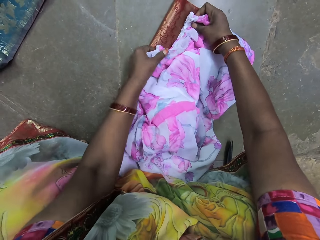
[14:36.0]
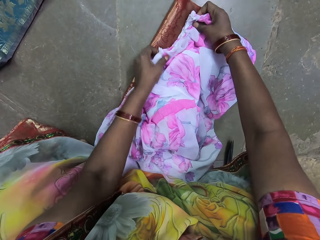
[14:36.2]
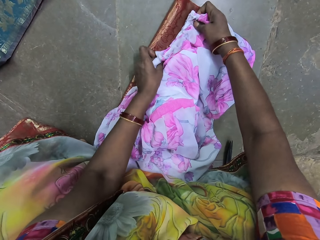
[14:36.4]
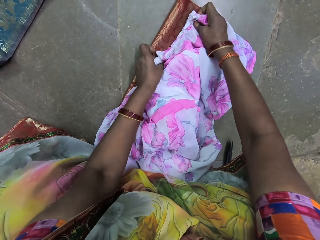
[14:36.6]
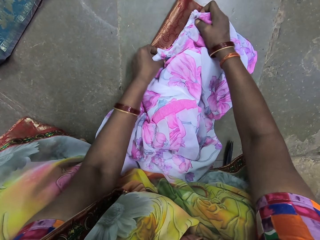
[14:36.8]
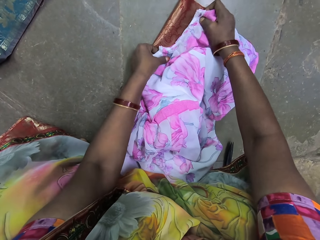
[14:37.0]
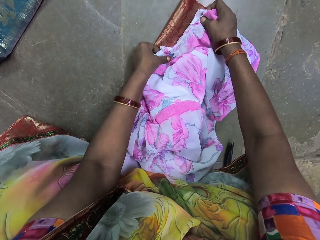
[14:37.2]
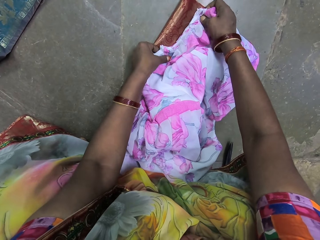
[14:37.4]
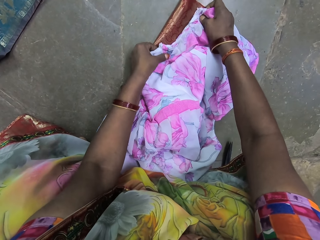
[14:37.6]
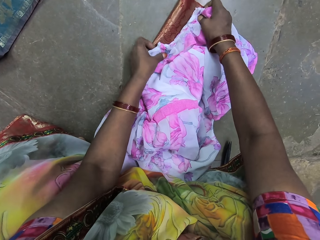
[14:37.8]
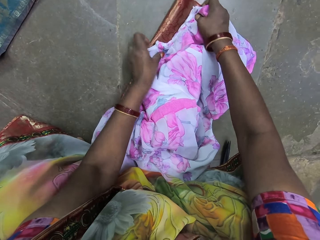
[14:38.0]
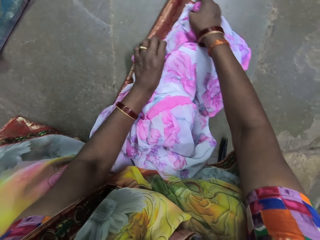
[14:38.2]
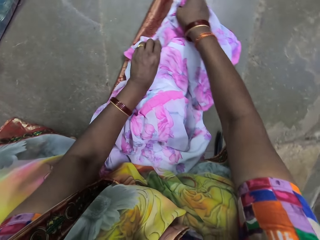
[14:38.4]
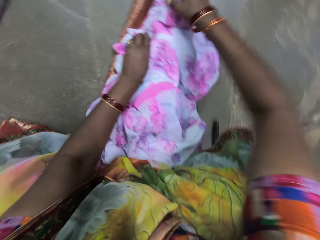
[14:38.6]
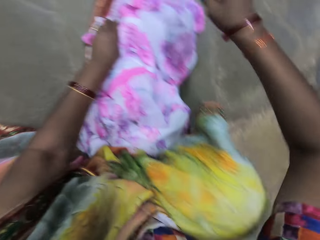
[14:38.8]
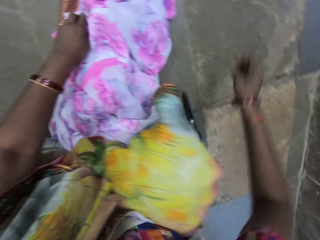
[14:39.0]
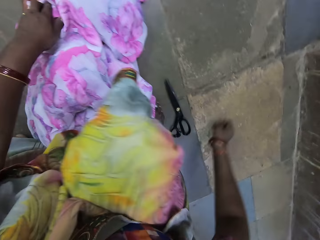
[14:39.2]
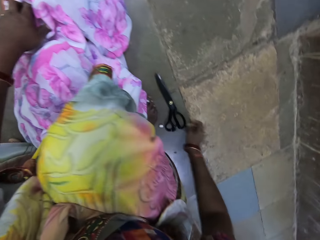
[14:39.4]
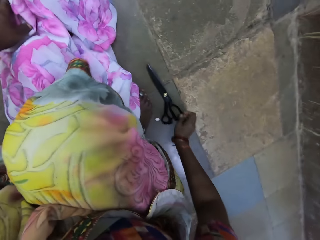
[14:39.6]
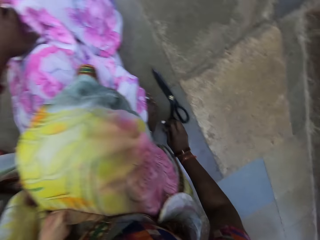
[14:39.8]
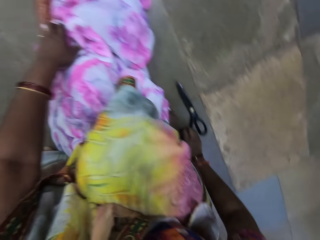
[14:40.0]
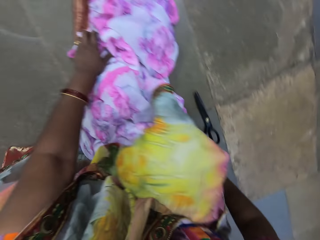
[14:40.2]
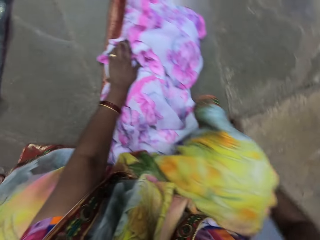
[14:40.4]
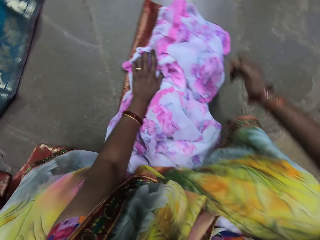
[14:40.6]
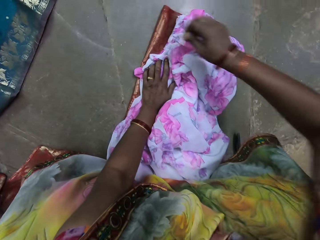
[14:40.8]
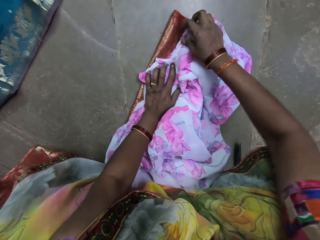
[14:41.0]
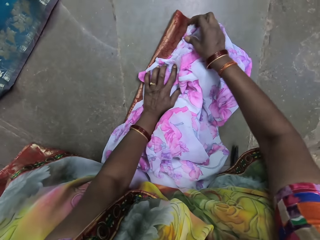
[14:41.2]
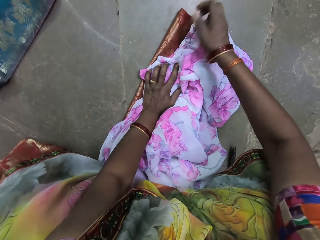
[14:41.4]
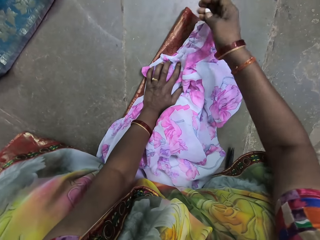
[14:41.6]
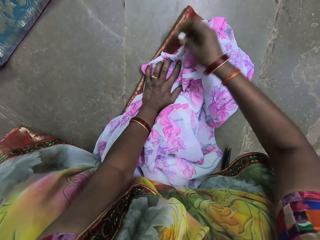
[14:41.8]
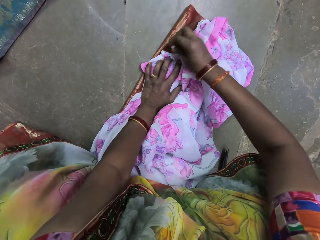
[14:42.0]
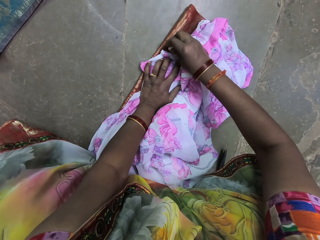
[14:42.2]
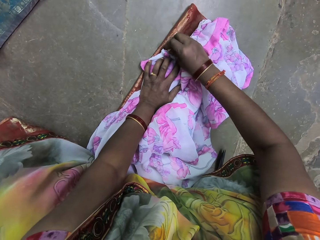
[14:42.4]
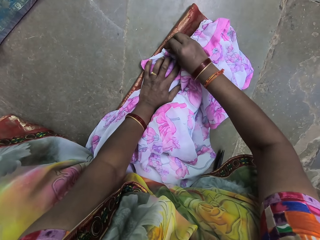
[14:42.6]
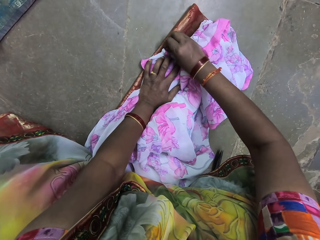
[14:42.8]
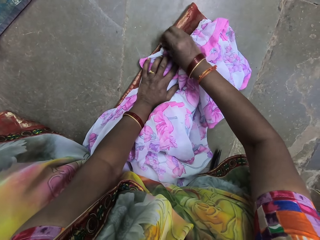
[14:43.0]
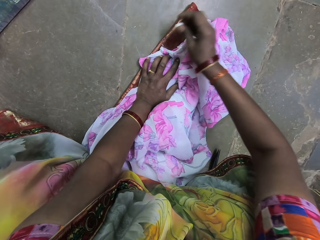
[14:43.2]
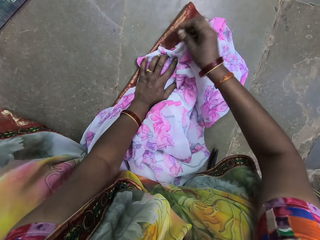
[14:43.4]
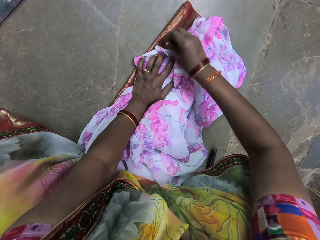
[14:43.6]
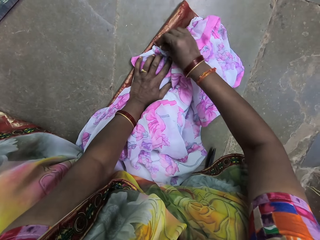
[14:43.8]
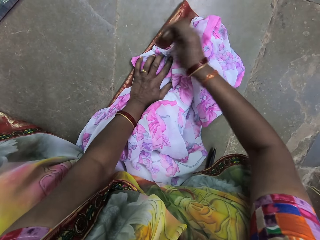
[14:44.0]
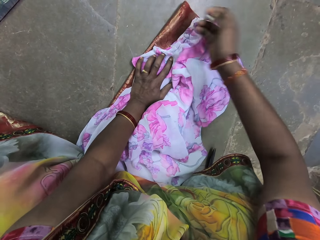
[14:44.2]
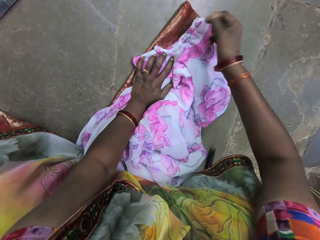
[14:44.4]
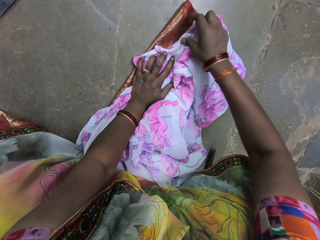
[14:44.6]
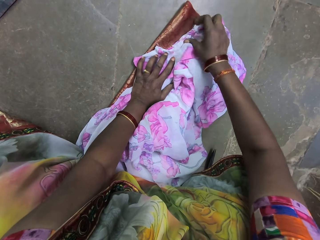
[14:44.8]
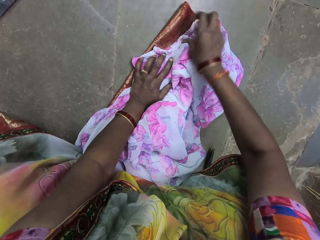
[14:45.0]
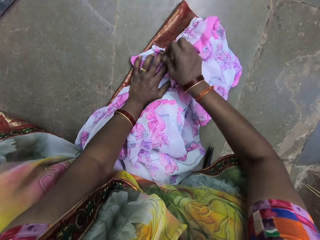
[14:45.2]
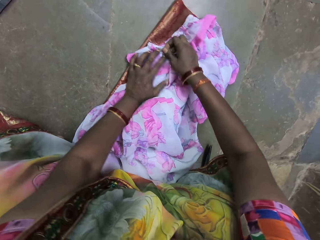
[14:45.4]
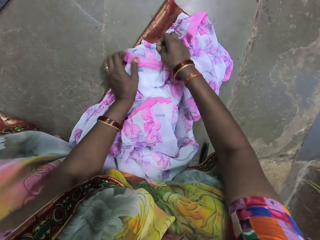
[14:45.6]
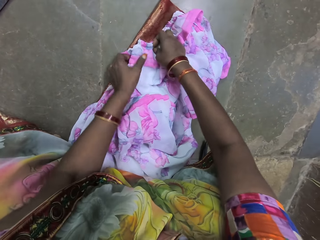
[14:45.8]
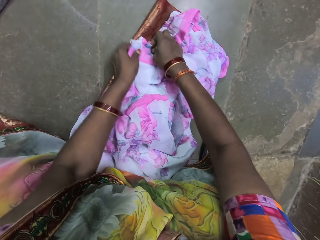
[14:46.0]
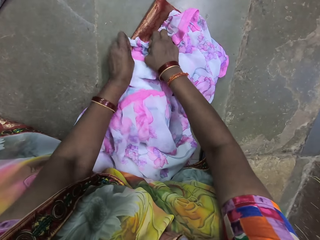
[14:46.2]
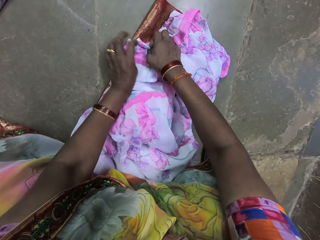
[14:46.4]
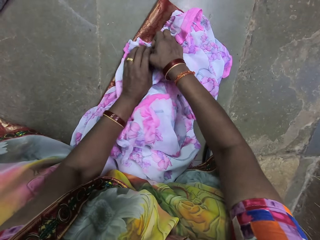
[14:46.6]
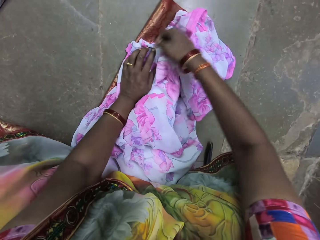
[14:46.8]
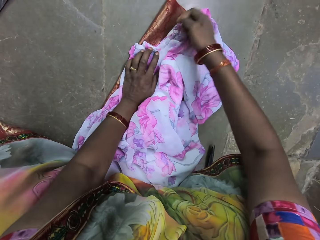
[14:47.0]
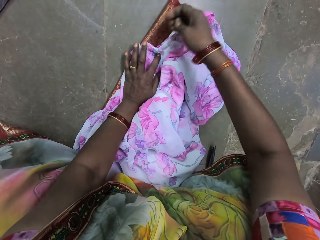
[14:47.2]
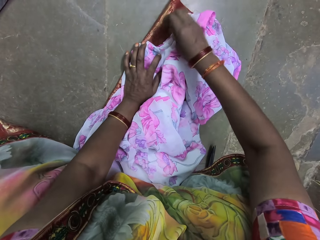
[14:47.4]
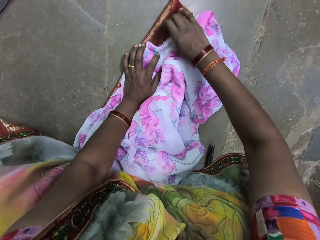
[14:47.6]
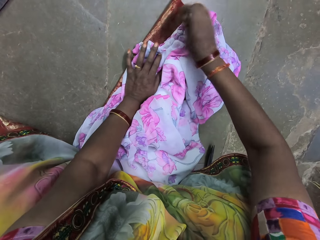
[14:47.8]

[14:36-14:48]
The camera wearer picks up a chalk from the floor with her right hand. She touches the dress on the floor with her right hand. She draws on the fabric on the floor with the chalk in her right hand. She adjusts the dress on the floor with her right hand. She adjusts the dress on the floor with her left hand.

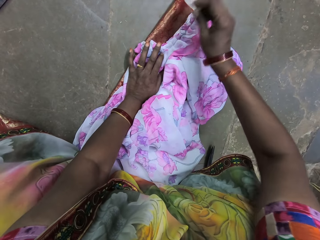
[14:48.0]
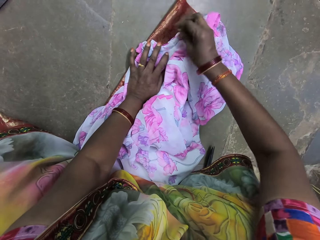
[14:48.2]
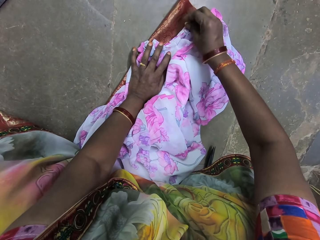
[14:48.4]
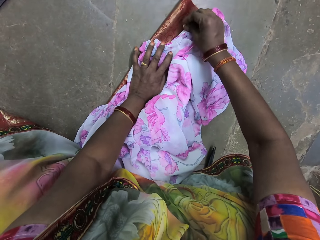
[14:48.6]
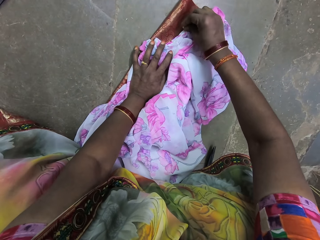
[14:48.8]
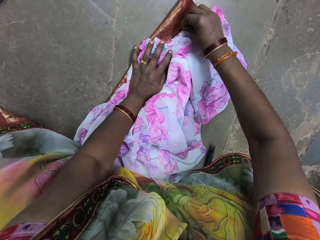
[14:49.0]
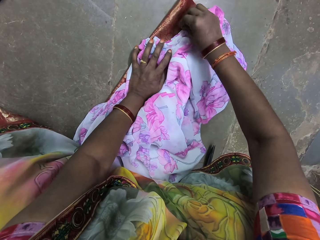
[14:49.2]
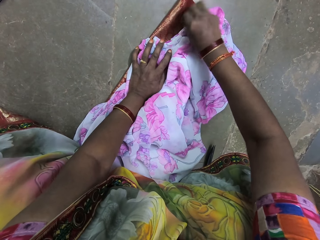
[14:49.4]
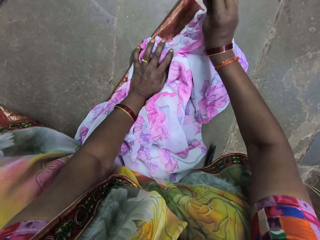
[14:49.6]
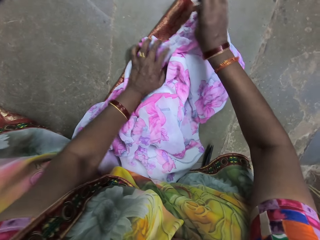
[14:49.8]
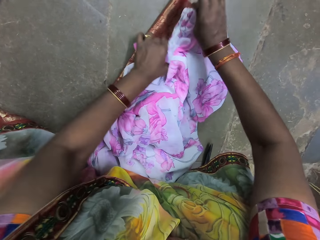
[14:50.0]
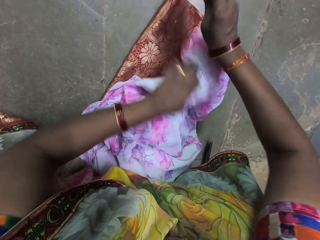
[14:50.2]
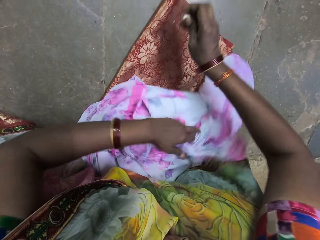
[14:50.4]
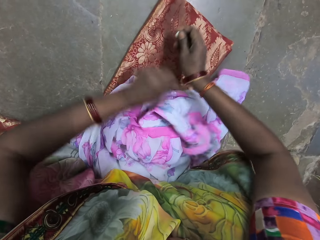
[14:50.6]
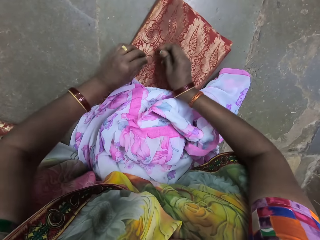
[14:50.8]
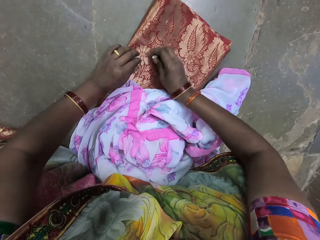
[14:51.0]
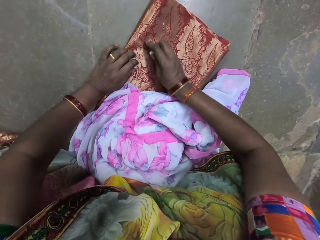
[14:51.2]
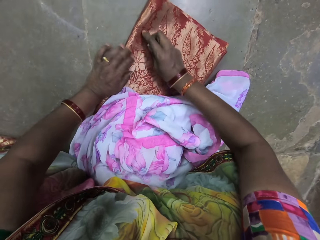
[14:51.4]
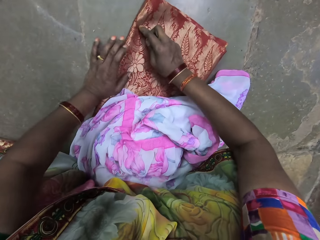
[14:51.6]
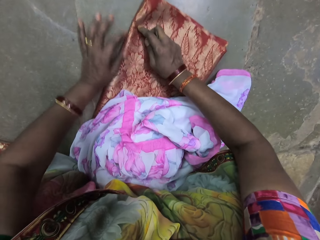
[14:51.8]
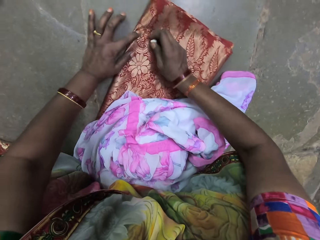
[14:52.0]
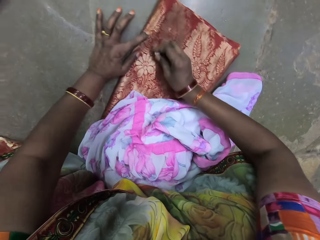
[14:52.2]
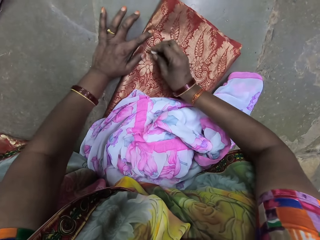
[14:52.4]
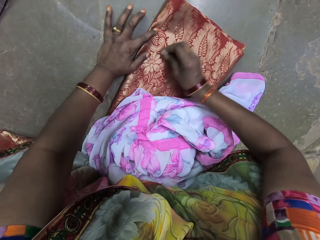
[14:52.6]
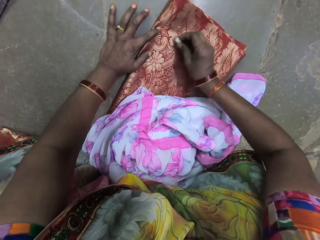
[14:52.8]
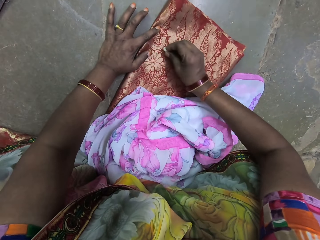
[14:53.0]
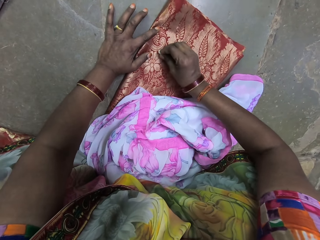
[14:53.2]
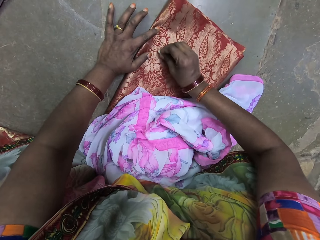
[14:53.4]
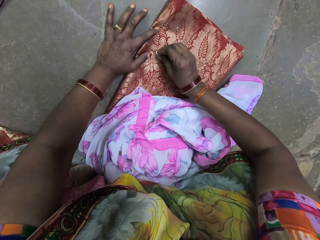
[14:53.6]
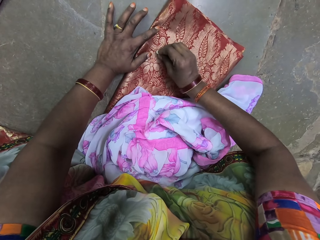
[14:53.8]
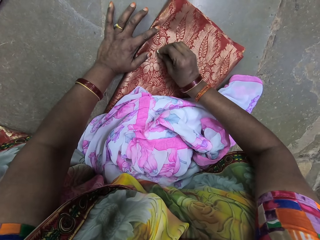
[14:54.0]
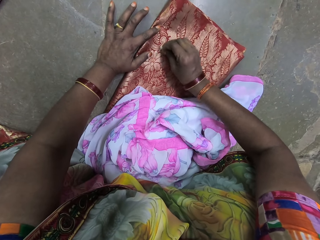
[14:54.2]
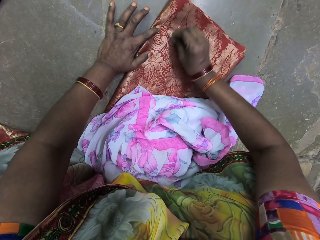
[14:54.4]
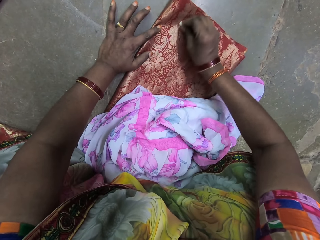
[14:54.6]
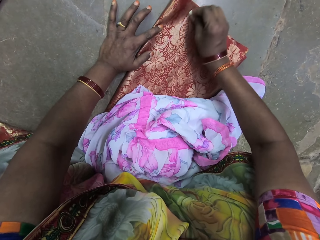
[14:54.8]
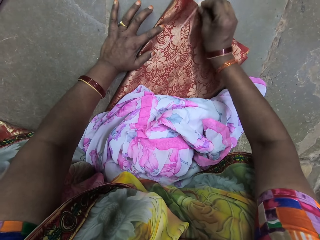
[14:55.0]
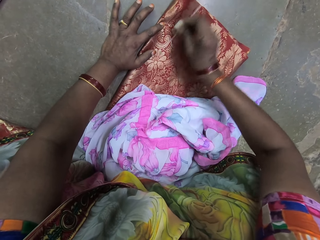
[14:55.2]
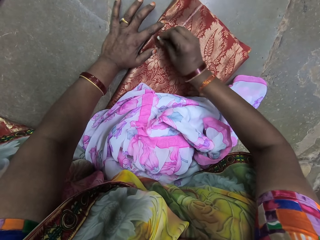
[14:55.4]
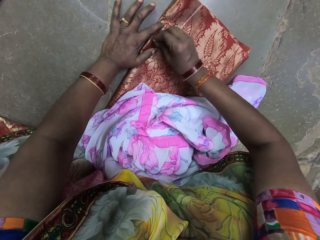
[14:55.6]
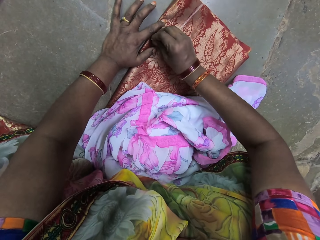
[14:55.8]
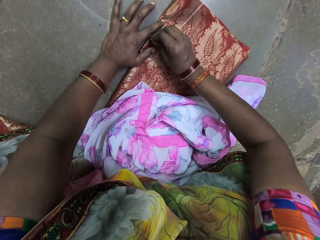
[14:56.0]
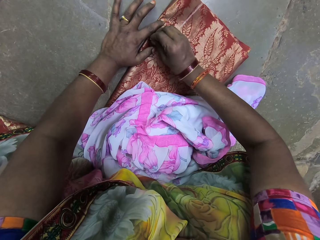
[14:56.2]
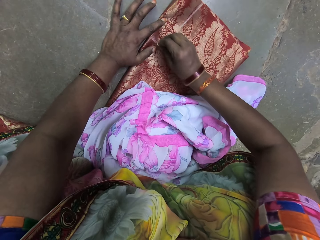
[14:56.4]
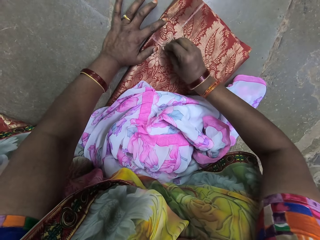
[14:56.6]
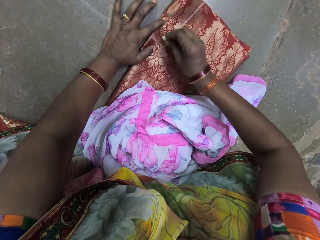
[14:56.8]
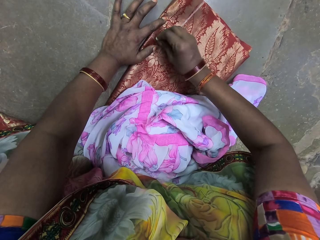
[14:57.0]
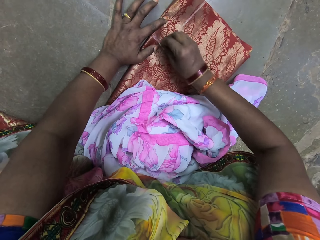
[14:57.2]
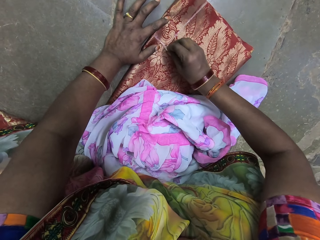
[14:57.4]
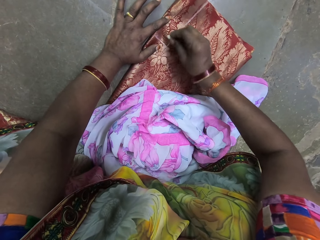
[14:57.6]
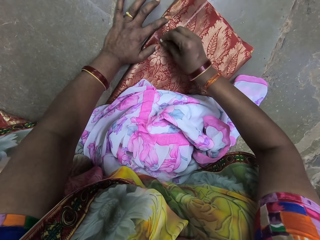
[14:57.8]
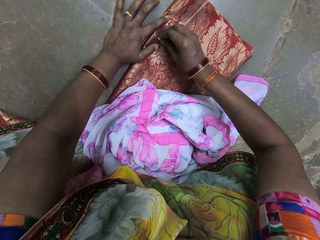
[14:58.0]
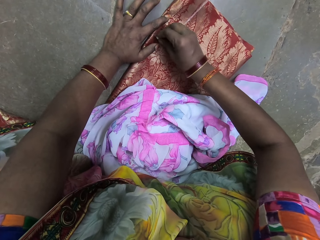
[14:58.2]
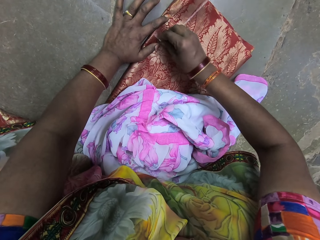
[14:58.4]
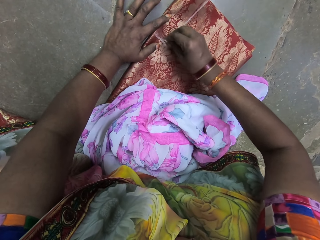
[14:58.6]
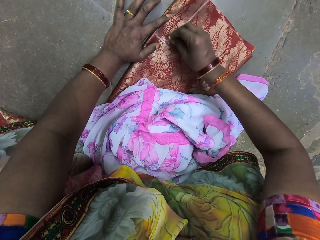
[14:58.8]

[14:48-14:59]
The camera wearer draws on the fabric on the floor with the chalk in her right hand. She adjusts the dress on the fabric on the floor with her left hand. She places her left hand on the fabric on the floor. She adjusts the fabric on the floor with both hands. She draws on the fabric on the floor with the chalk on her right hand.
